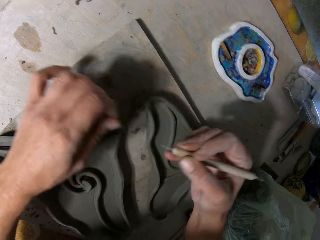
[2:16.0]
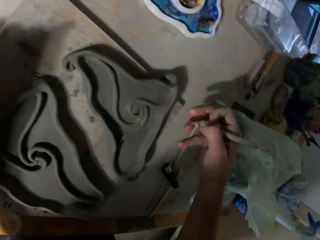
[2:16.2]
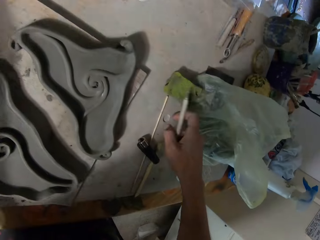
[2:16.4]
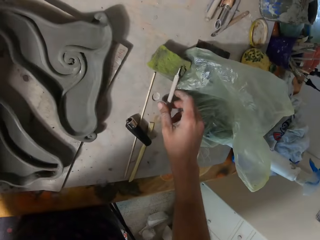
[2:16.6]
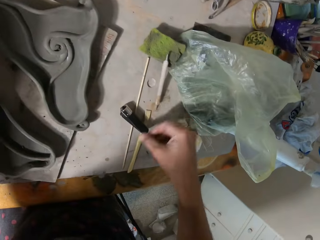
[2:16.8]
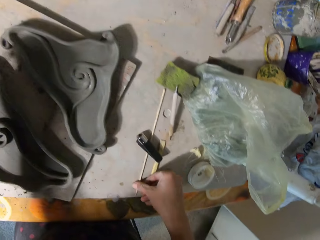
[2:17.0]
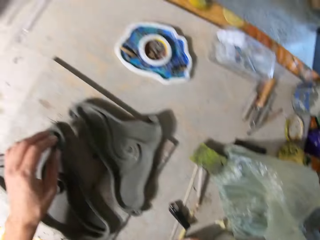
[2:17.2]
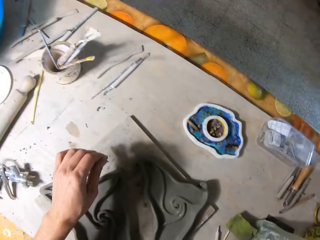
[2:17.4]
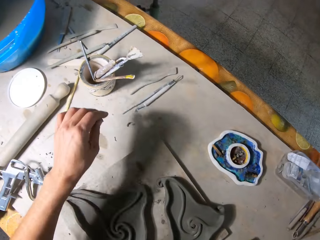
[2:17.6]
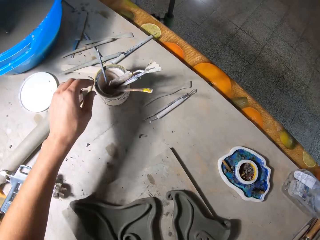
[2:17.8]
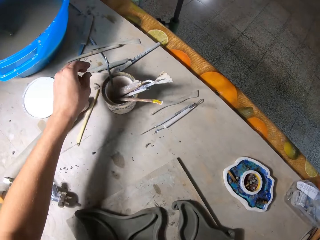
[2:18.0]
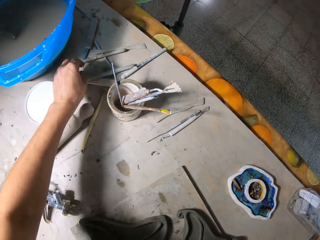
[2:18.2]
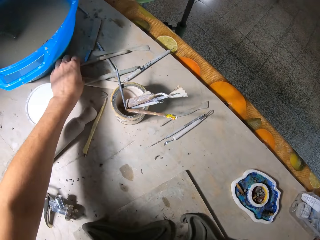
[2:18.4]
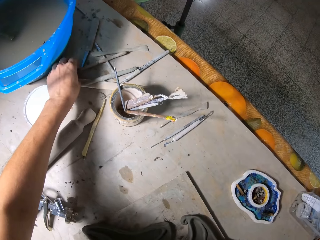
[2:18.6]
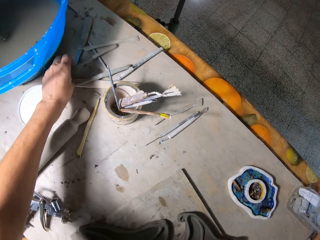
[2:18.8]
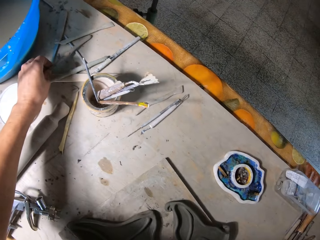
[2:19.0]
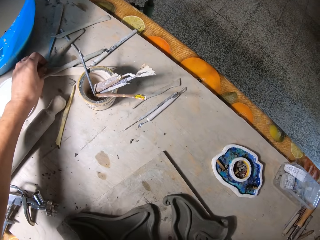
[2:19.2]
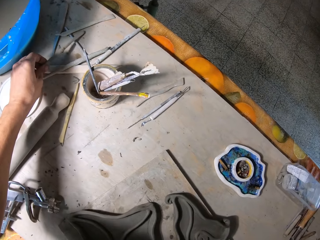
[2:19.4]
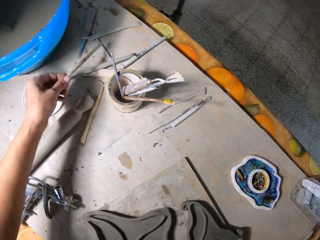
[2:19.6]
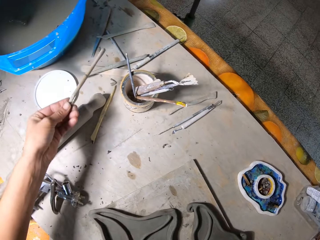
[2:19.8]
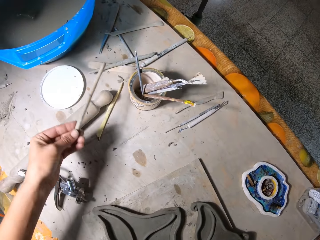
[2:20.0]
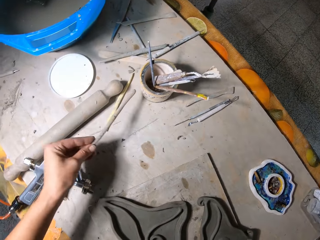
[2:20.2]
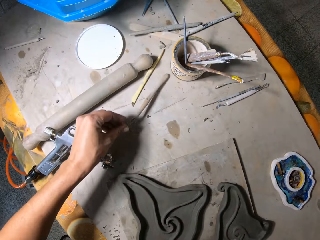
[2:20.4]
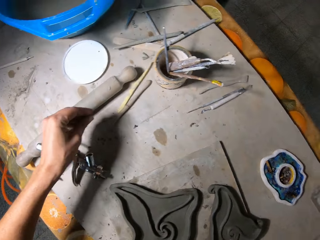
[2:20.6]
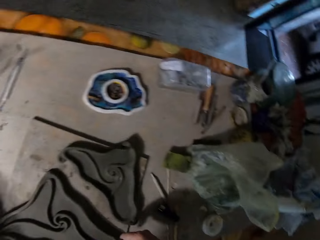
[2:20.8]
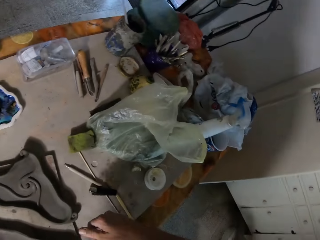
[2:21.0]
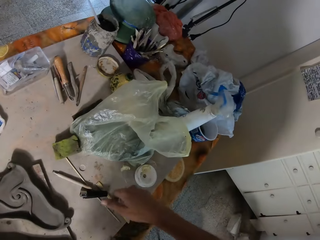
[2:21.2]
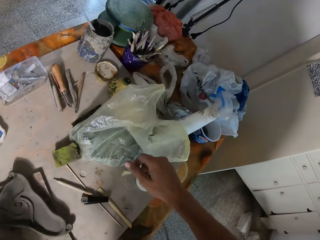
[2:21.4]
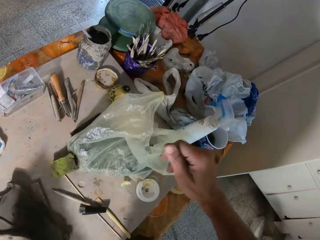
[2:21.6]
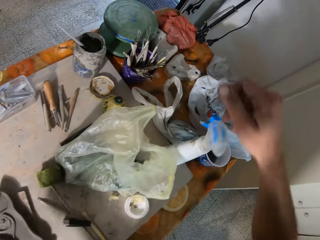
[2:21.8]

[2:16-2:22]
The camera wearer cleans the trimming tool with his left hand. He drops the trimming tool on the table with his right hand. He looks around the table. He picks up the trimming tool from the table with his right hand. He picks up a brush on the table with his left hand. He drops the brush on the table with his left hand. He looks around.

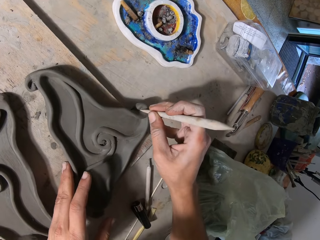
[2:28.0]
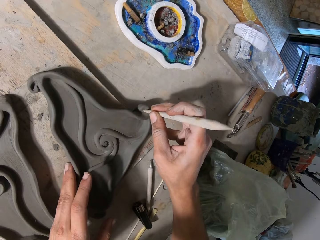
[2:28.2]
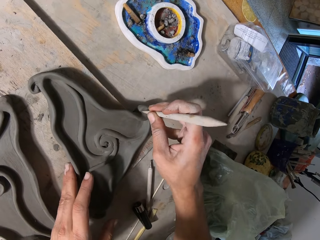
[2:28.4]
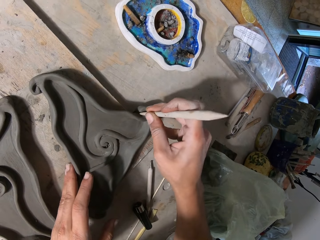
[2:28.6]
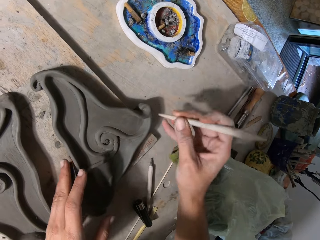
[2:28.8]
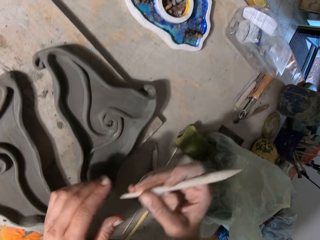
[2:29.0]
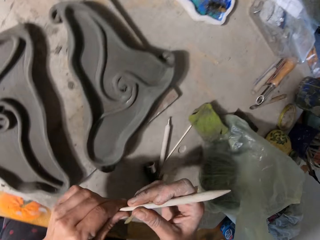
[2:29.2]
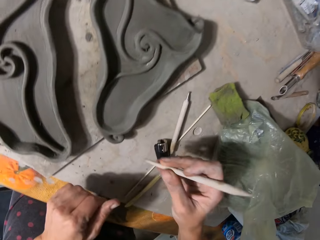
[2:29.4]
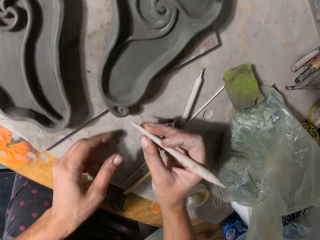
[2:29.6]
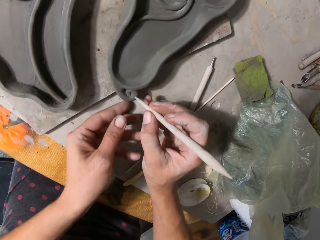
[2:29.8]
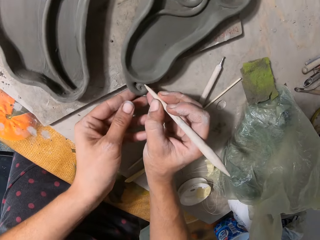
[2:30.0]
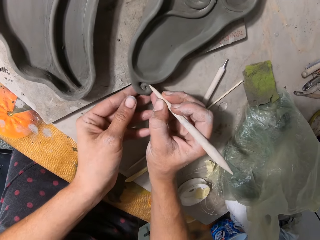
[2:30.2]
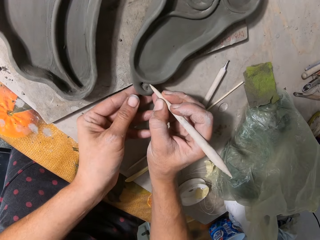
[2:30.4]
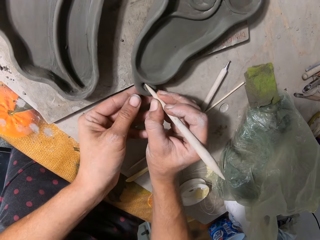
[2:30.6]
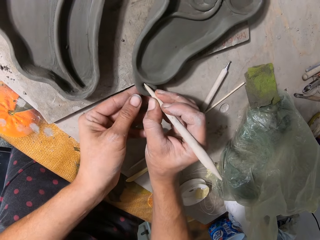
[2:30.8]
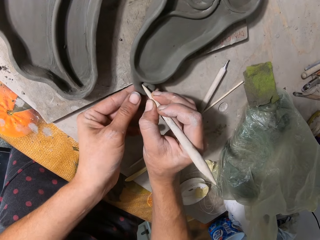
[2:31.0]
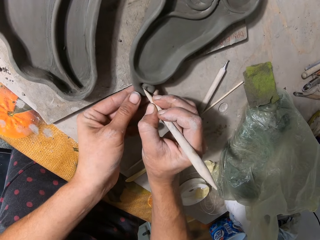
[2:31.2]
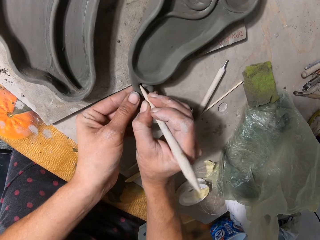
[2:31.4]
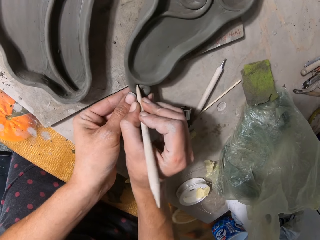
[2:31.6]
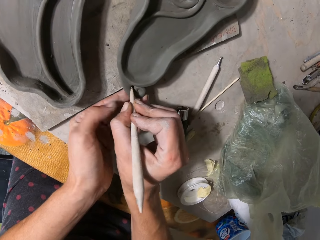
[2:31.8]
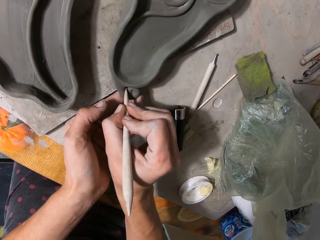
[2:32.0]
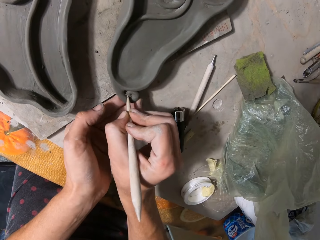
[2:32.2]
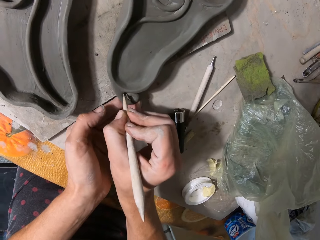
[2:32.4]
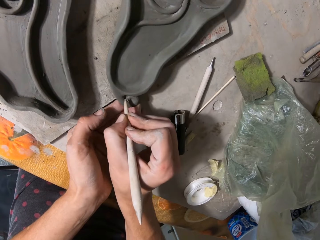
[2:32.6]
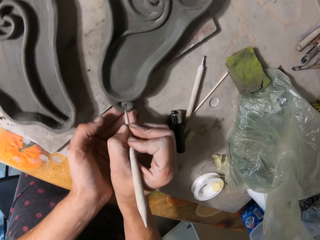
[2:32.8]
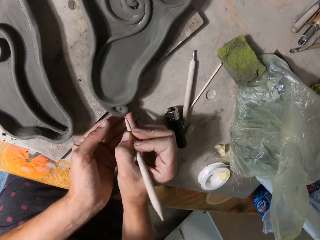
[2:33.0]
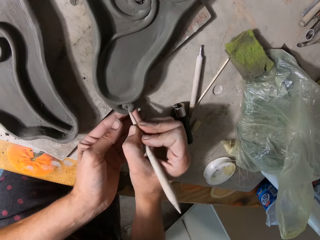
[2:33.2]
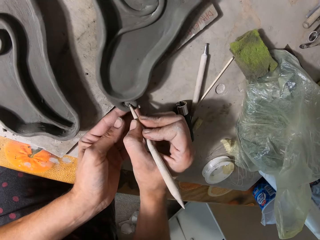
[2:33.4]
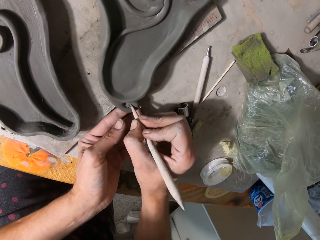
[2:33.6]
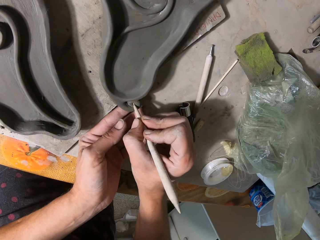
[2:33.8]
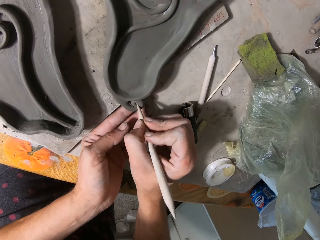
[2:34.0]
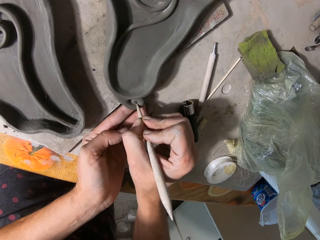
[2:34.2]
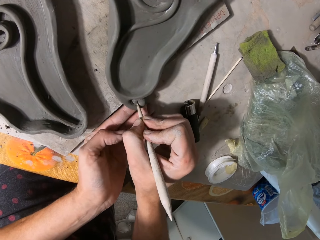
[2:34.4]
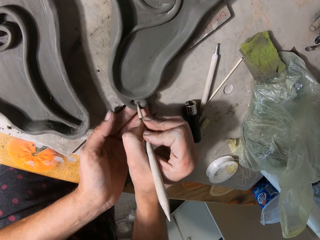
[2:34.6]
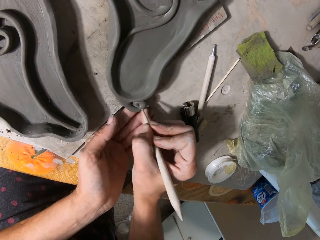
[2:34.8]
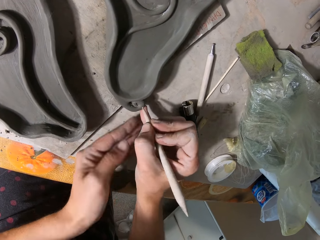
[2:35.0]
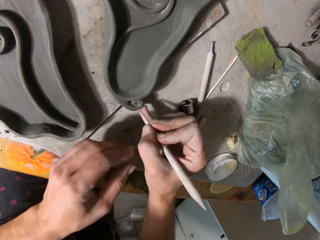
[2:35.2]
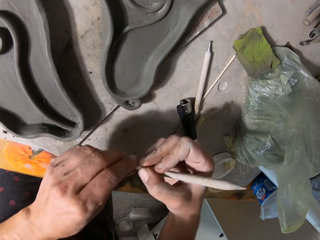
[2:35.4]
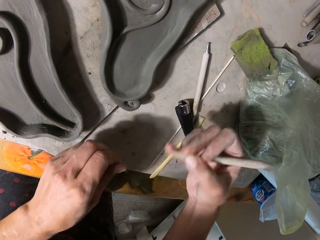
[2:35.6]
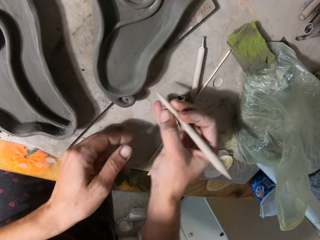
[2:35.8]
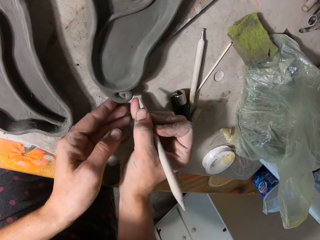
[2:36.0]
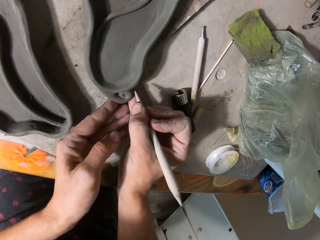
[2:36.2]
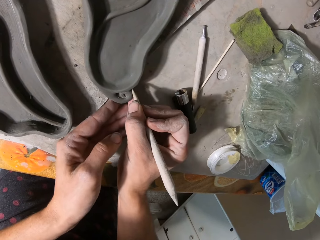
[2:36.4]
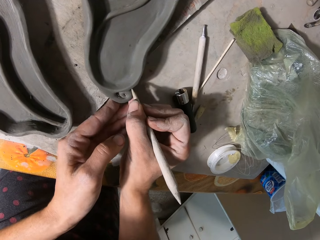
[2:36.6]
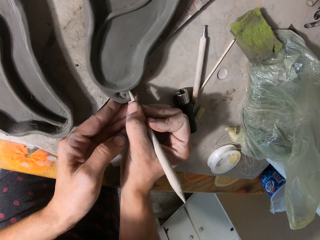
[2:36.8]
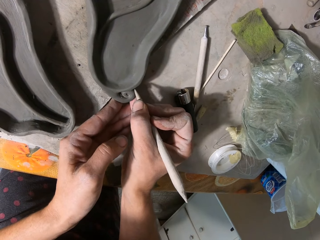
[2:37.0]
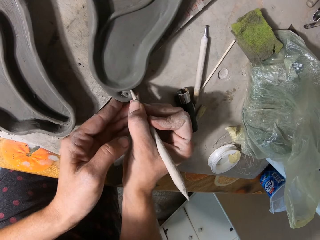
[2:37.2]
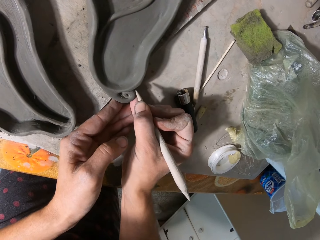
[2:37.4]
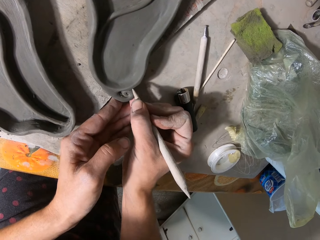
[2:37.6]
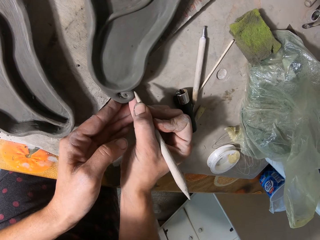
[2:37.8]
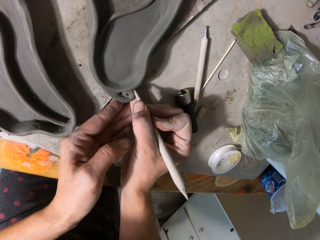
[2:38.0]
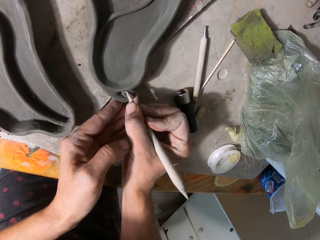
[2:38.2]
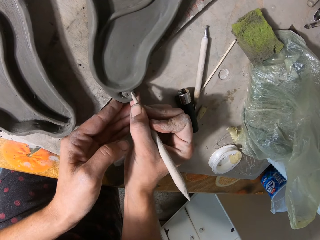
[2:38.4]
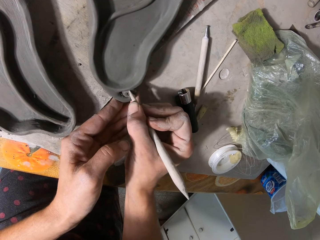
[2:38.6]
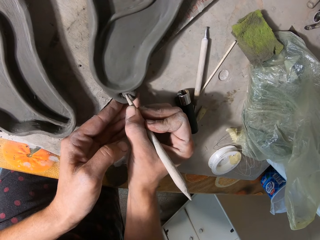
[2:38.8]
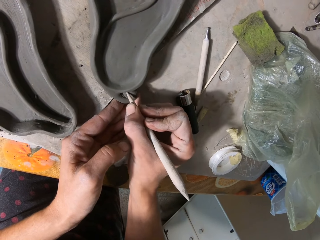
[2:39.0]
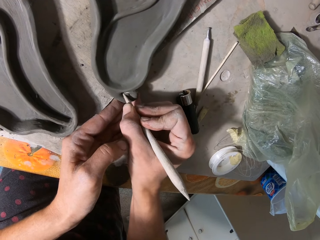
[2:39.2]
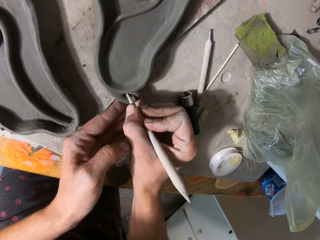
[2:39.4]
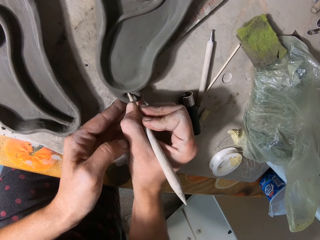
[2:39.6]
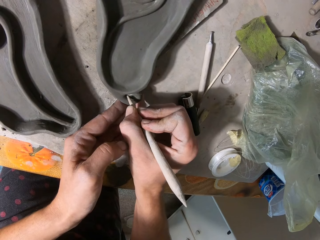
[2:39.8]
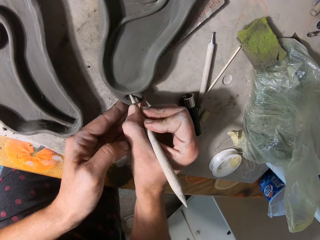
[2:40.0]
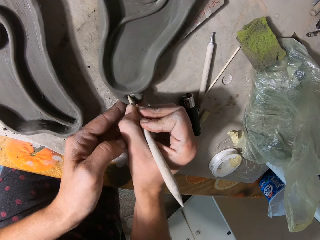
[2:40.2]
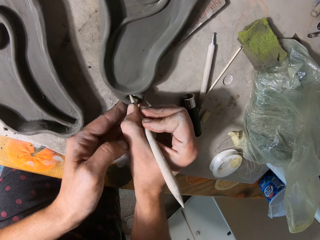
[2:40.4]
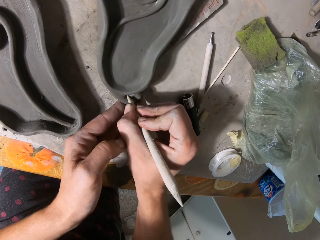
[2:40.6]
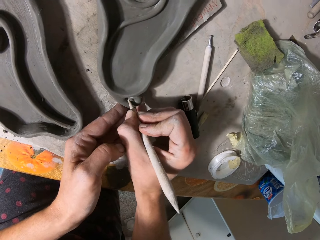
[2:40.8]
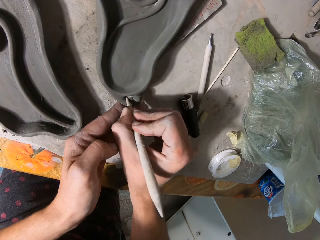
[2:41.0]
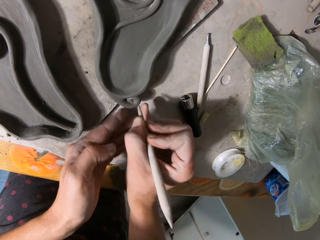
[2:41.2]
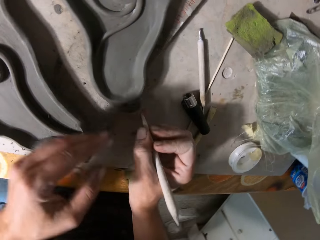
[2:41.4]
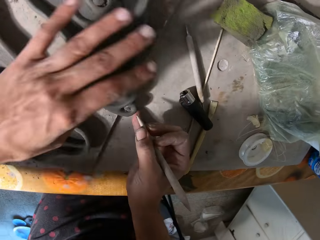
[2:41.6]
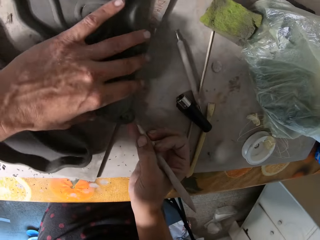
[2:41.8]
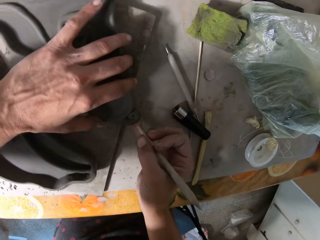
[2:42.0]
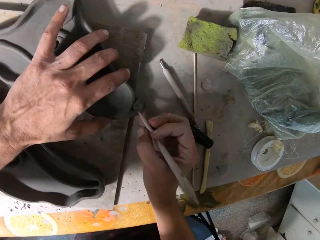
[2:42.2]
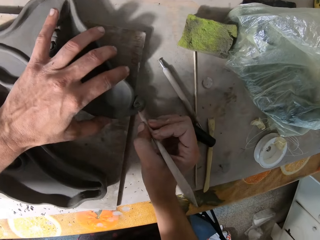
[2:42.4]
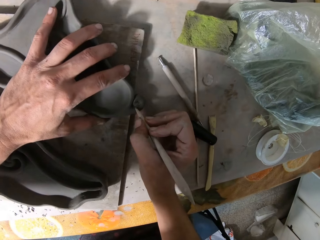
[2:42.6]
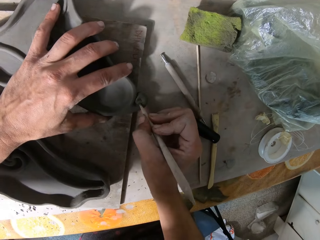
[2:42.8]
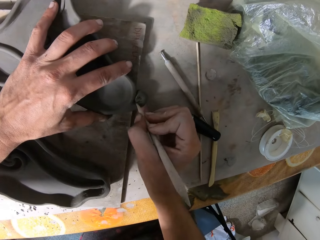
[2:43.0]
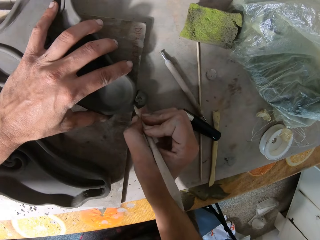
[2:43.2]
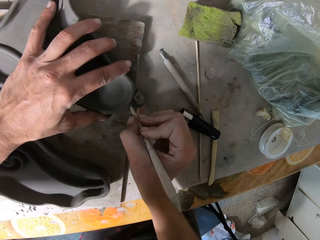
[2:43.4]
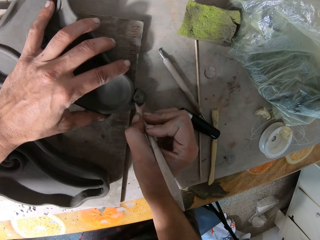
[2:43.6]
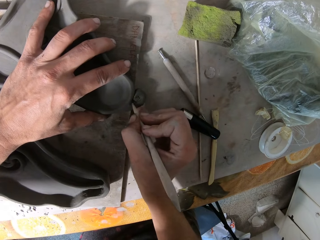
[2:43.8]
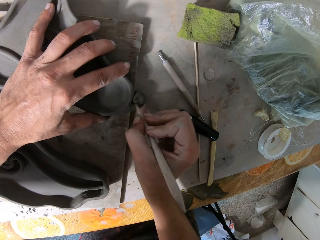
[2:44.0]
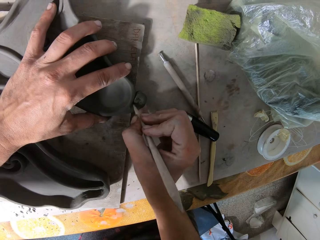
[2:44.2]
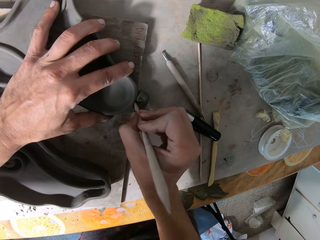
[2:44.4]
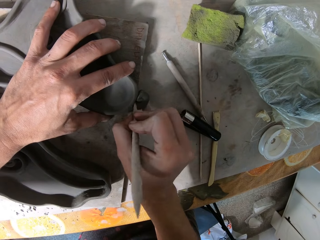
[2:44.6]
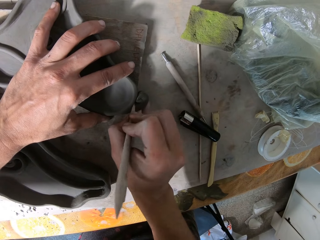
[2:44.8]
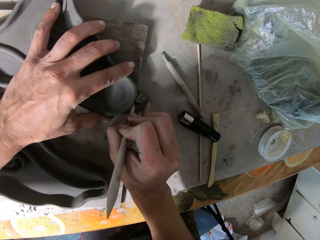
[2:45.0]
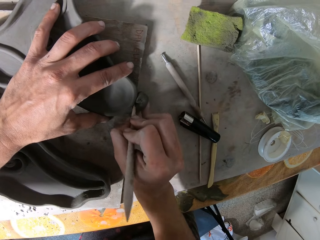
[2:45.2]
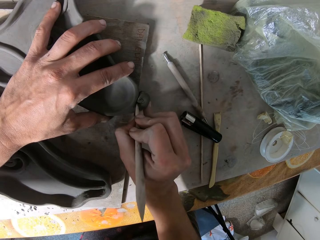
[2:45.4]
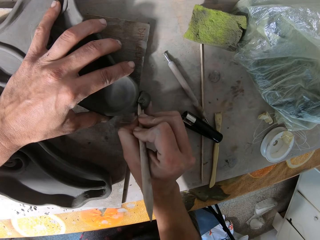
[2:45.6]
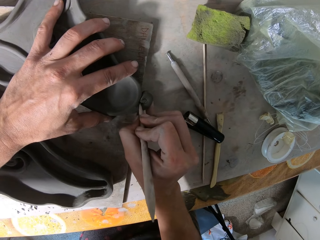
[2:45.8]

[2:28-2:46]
The camera wearer decorates a sculpture. He cleans the wooden trimming tool with his left hand. He places his left hand on the sculpture. He traces the ceramics with the wooden trimming tool in his right hand. He decorates the sculpture. He cleans the wooden trimming tool with his left hand. He places his left hand on the sculpture. He traces the ceramics with the wooden trimming tool in his right hand. He decorates the sculpture. He removes his hand from the sculpture. He moves the sculpture on the table. He traces the ceramics with the wooden trimming tool in his right hand. He decorates the sculpture.
